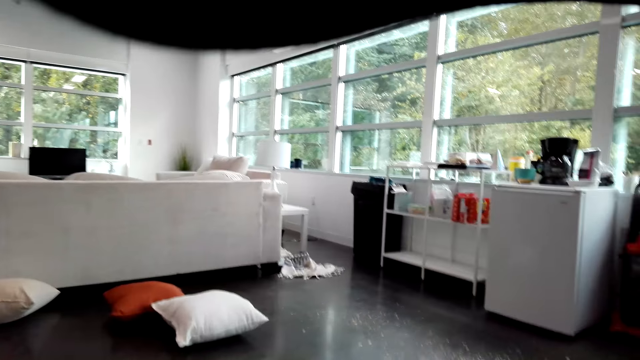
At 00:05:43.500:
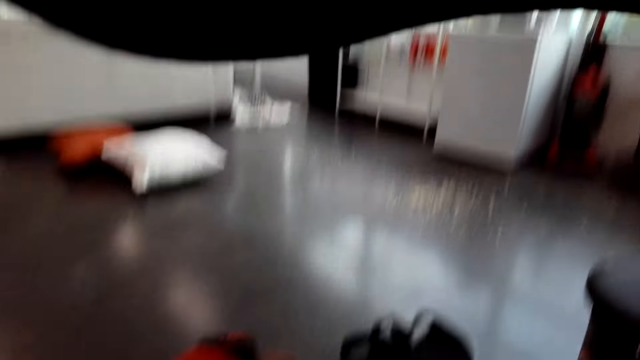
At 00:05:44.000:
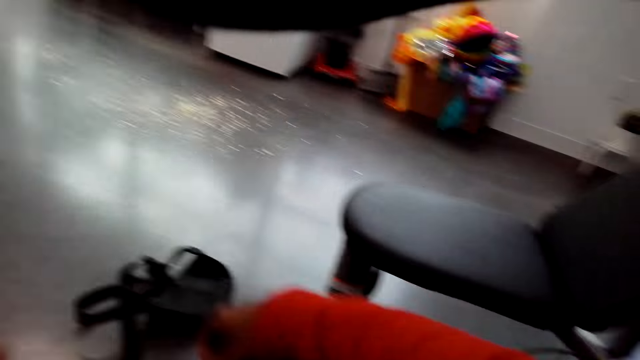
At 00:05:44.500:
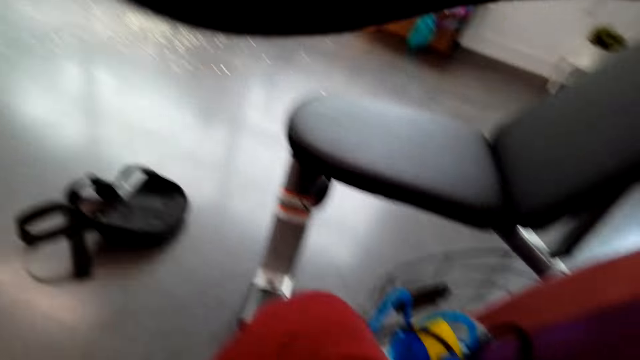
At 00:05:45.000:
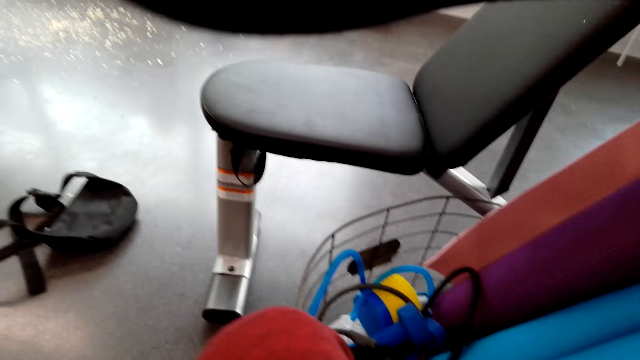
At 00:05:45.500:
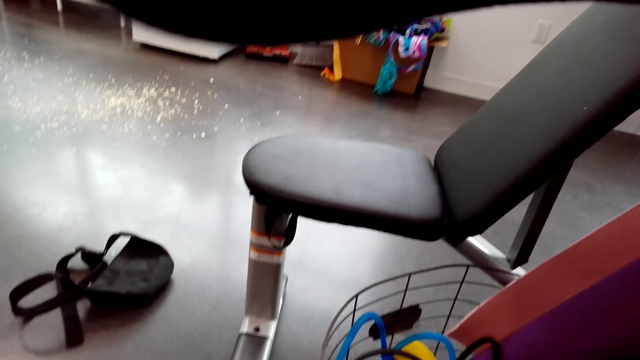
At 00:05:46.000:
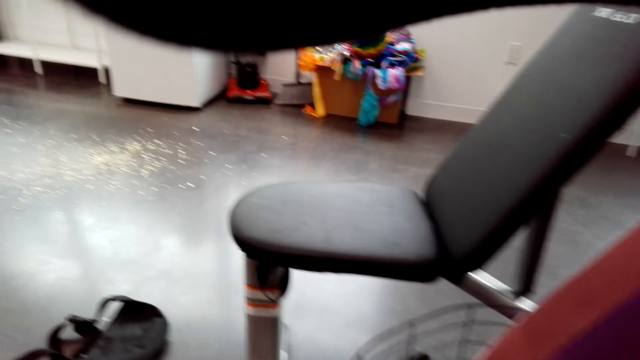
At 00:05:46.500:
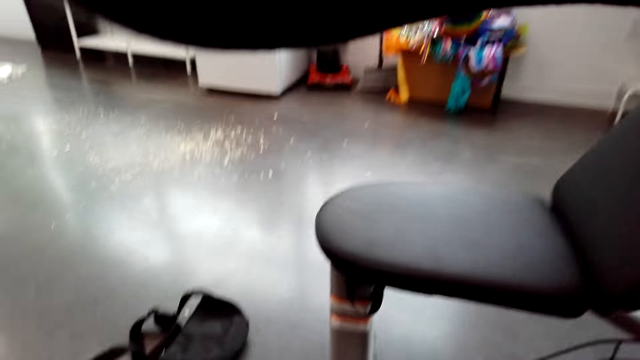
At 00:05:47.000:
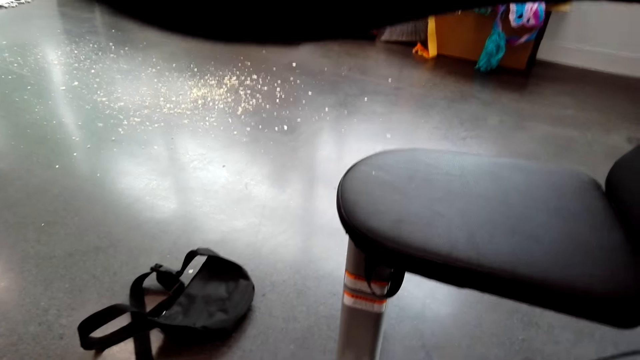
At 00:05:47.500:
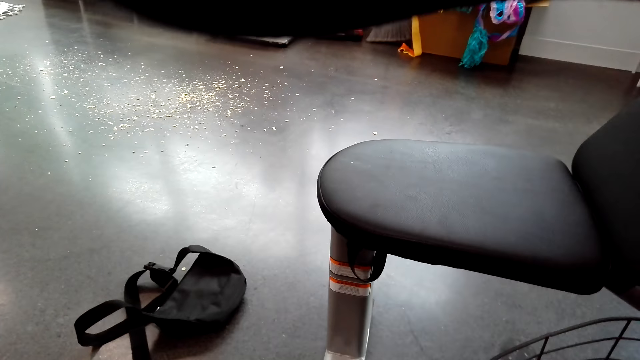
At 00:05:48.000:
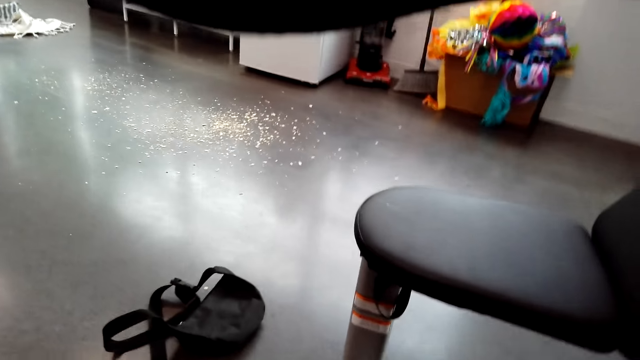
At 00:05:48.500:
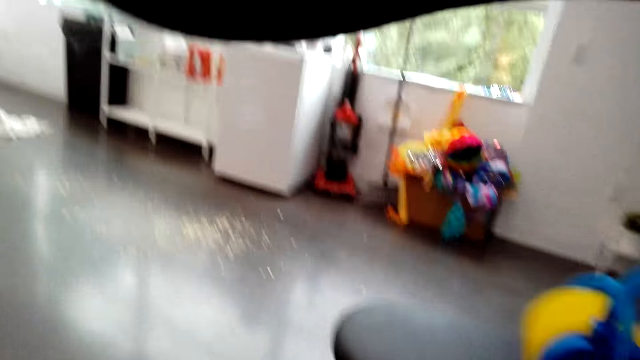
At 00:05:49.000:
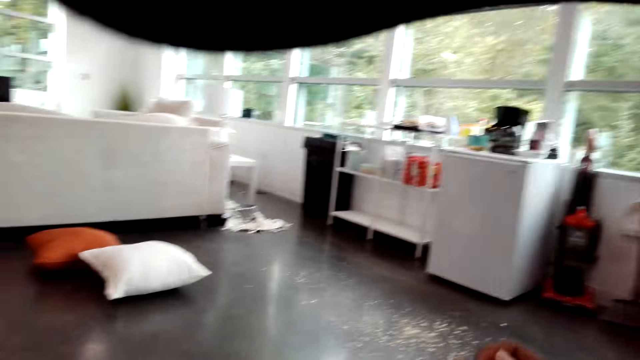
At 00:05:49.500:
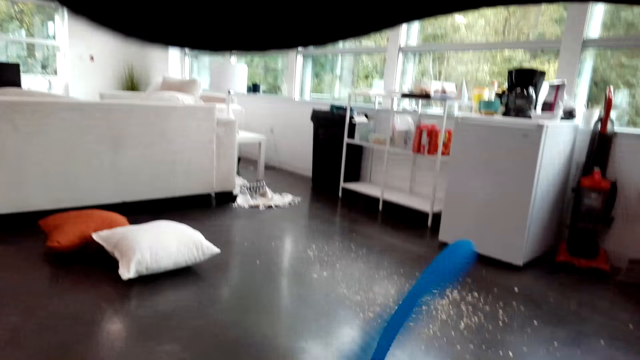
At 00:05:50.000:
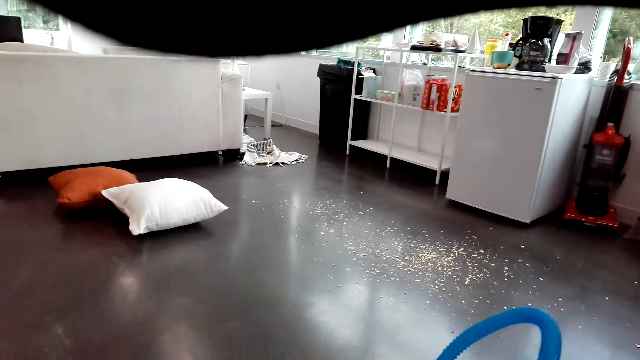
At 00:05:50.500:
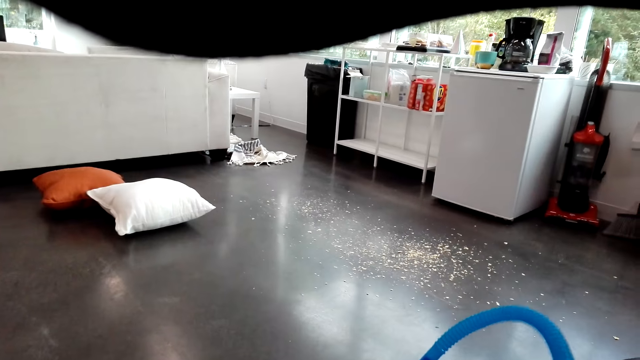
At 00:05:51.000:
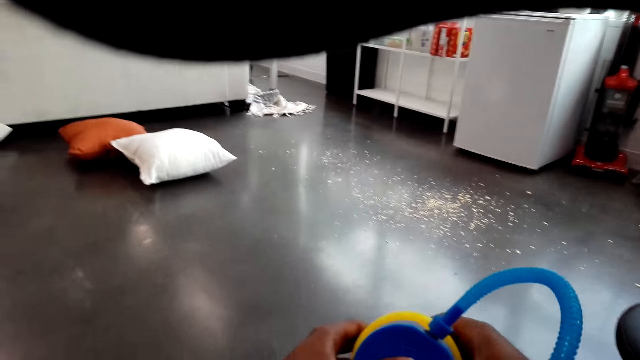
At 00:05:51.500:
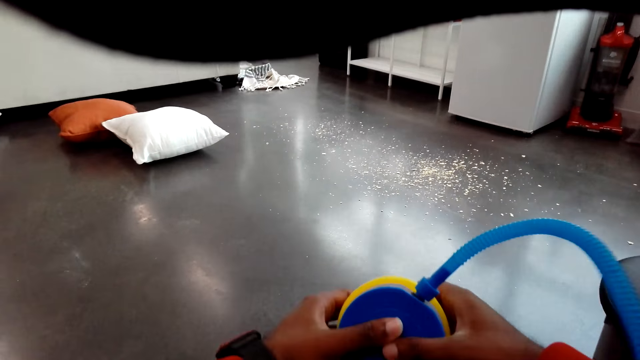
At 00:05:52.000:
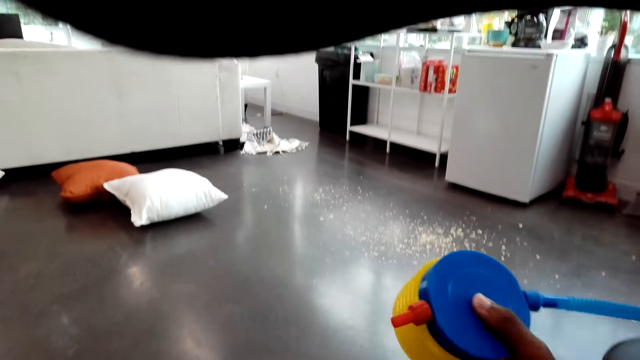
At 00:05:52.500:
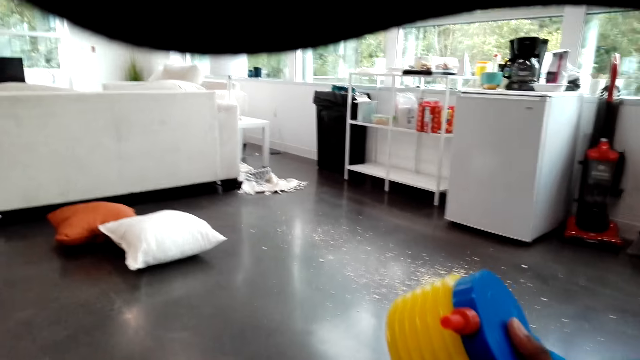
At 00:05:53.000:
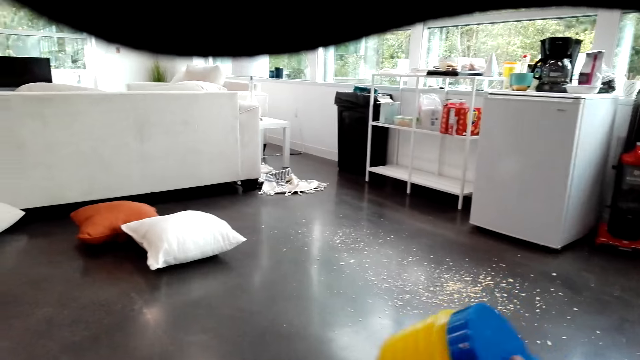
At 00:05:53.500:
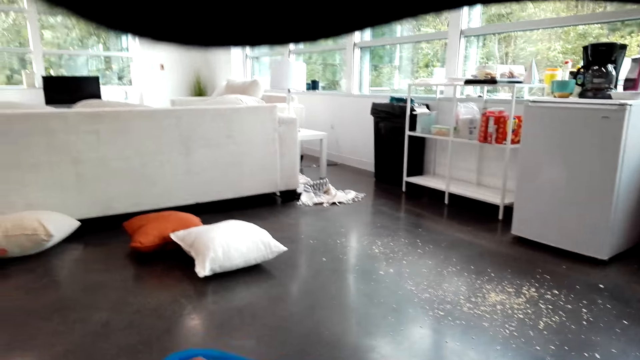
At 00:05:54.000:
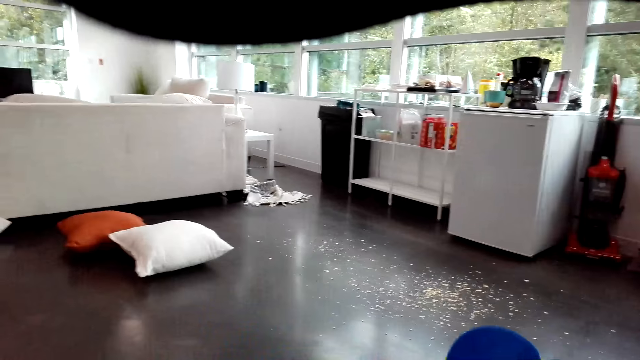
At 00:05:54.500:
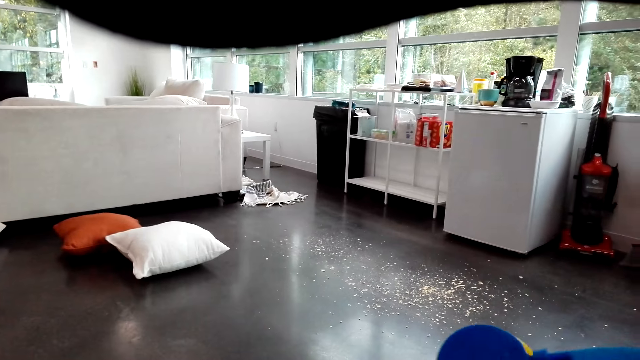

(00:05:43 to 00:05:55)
The camera wearer moves right hand. They walk in the room. They hold a toy.

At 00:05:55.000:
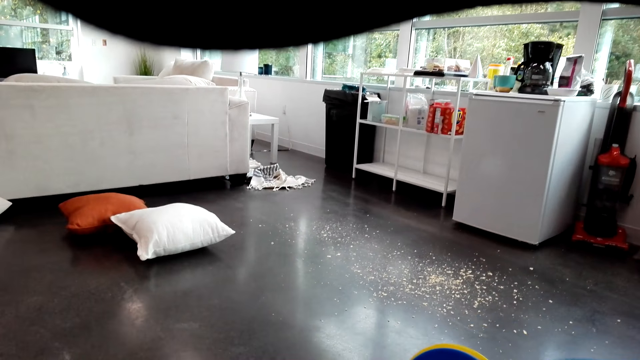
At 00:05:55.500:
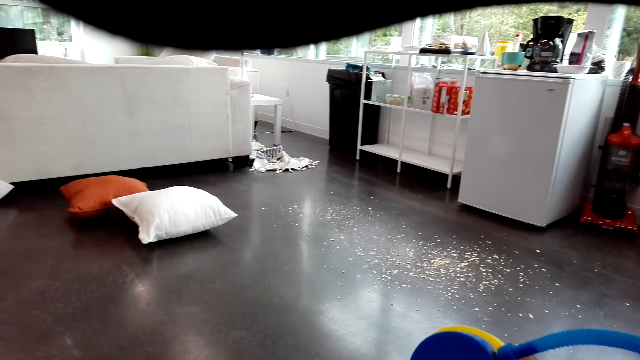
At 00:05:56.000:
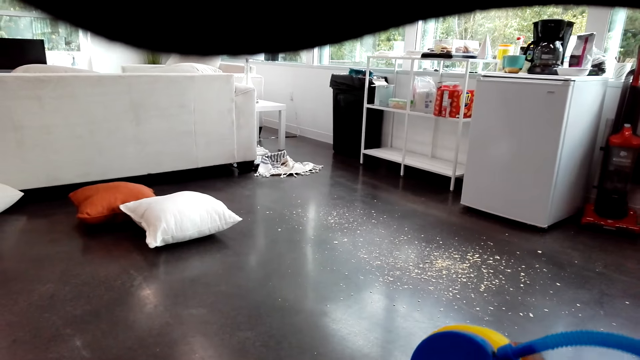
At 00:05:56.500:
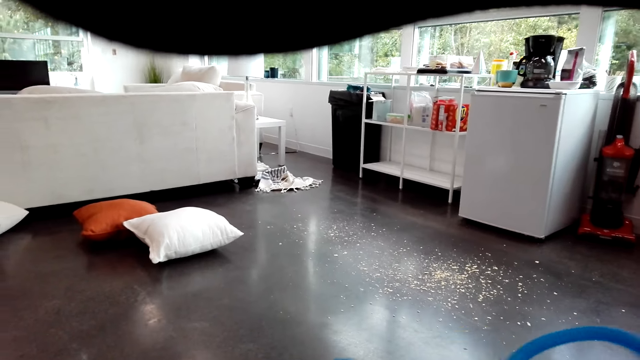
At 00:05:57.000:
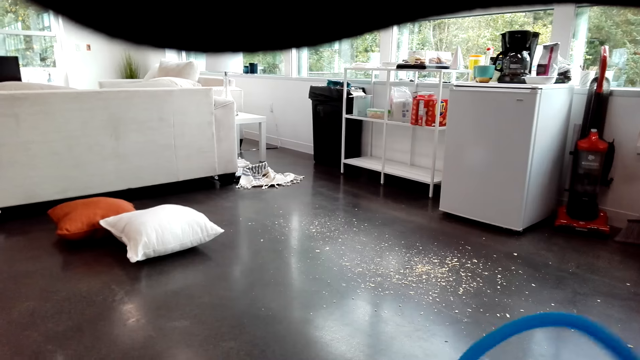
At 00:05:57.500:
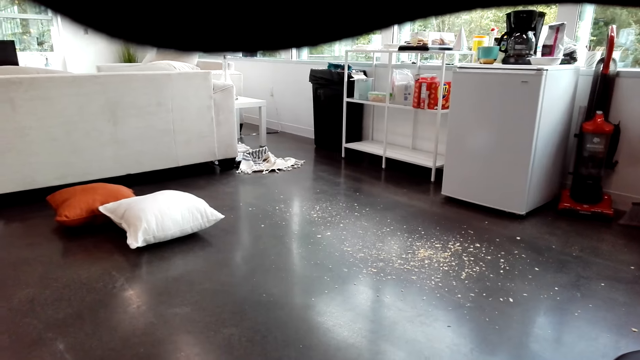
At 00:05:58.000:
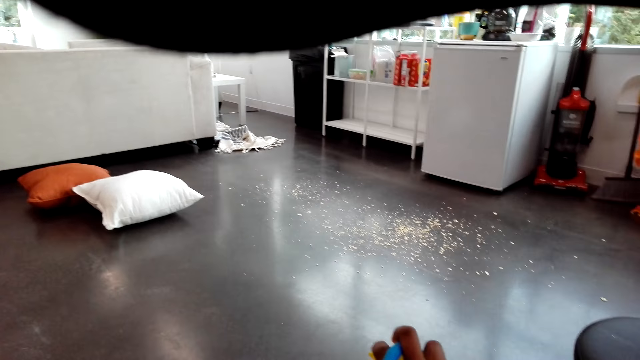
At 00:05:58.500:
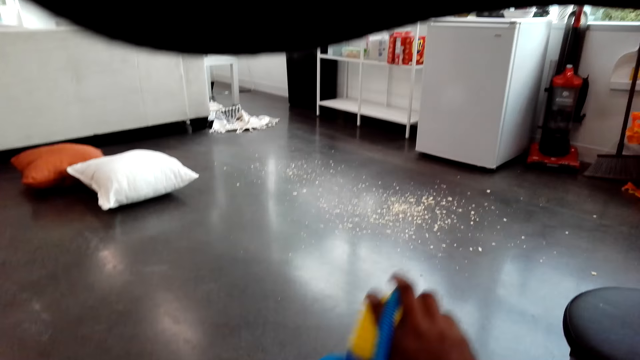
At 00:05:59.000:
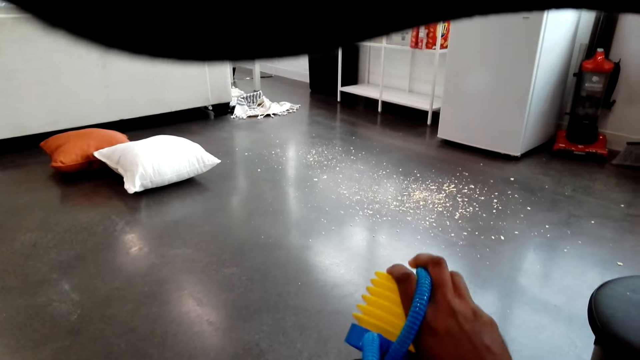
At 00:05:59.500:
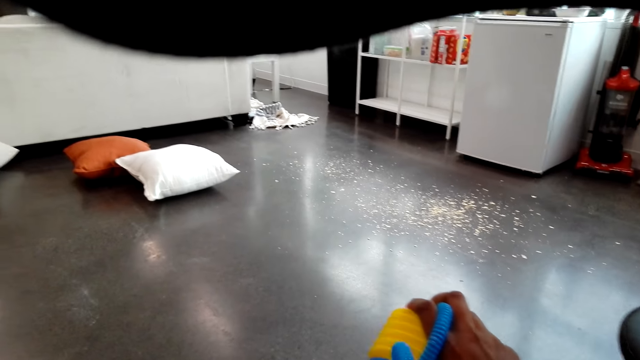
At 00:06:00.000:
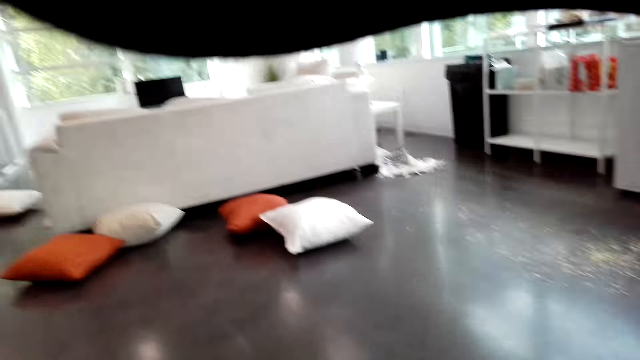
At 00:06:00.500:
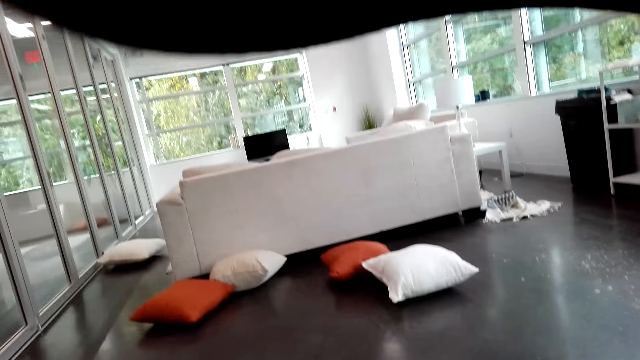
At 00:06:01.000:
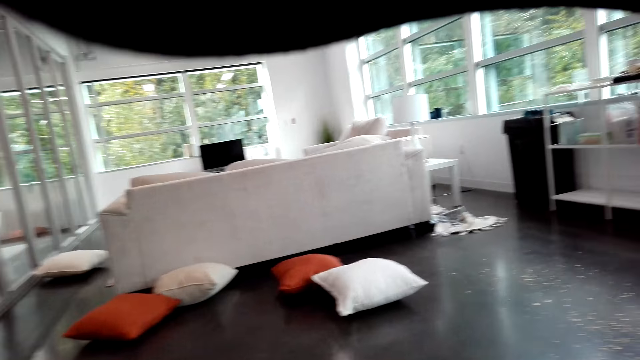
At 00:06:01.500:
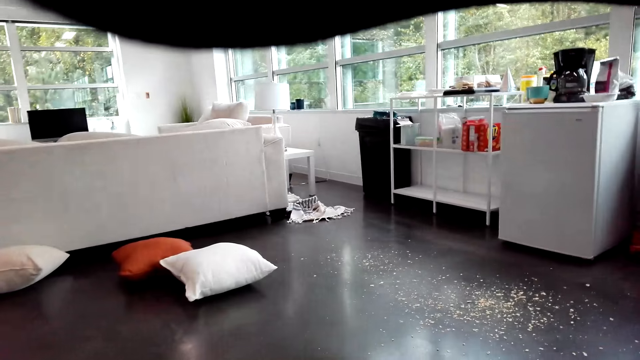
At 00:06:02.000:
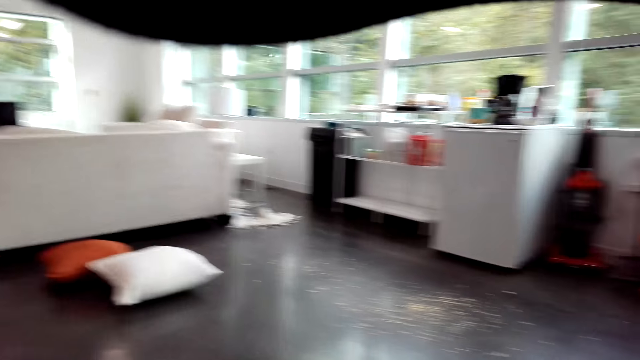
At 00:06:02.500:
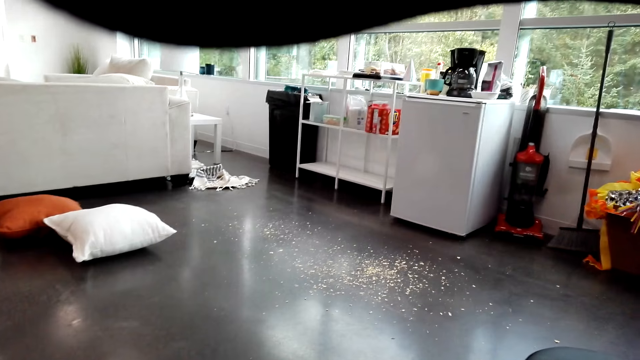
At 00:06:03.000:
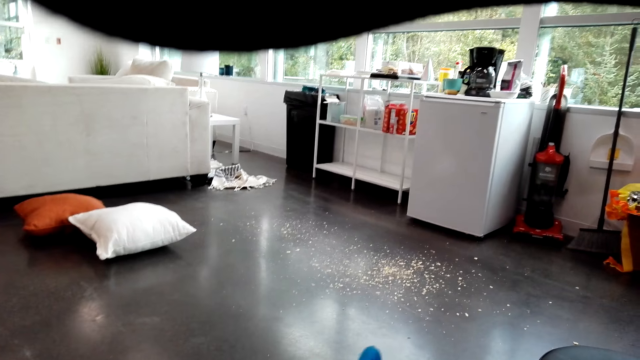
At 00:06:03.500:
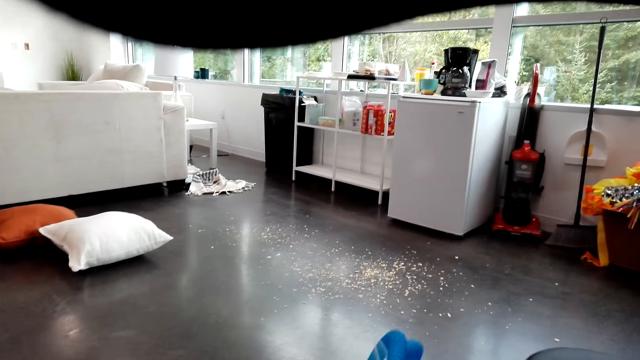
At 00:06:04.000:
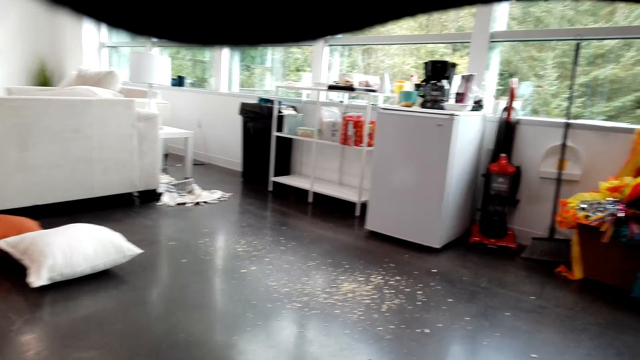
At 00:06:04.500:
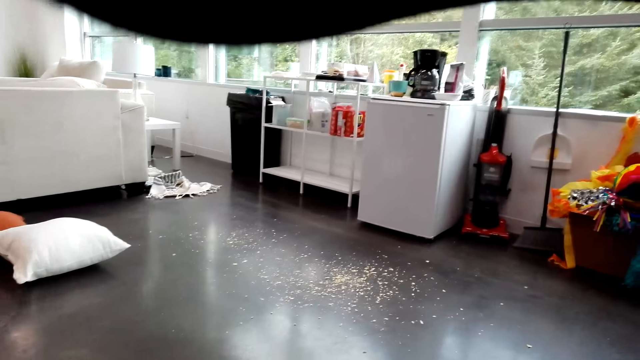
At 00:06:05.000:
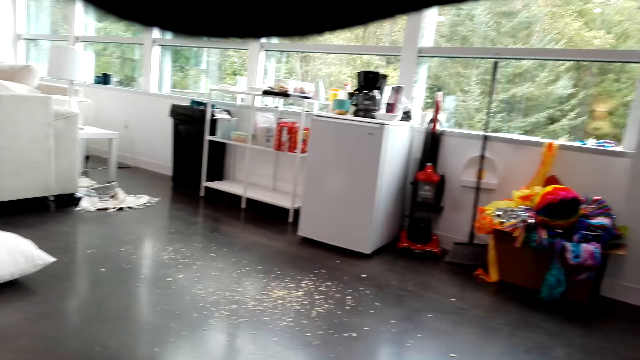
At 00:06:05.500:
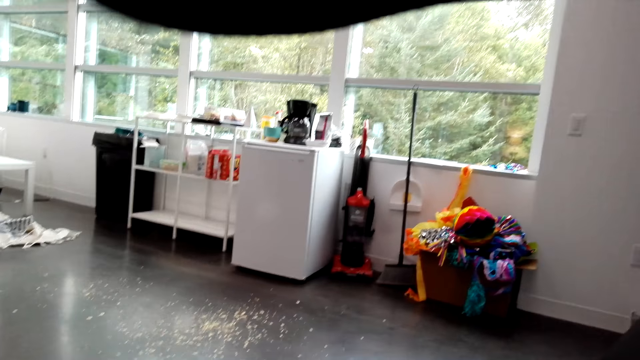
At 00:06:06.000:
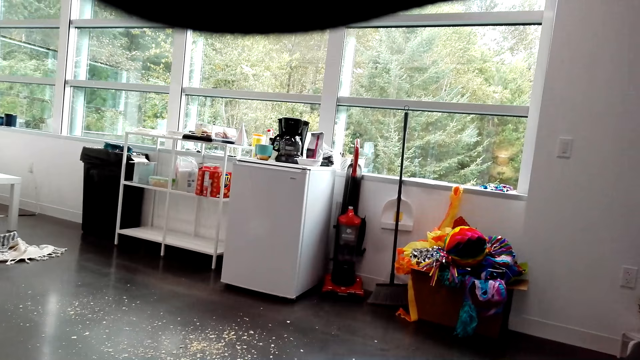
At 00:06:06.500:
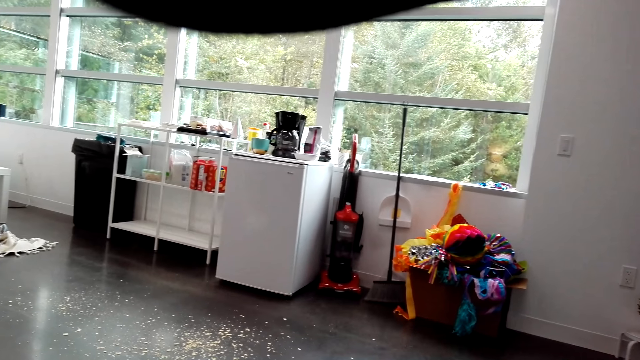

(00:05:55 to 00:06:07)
The camera wearer walks in the room.
